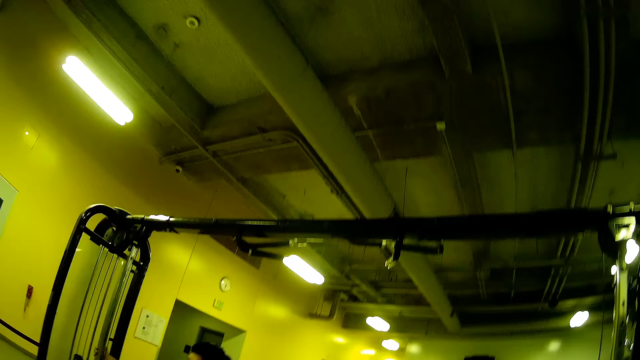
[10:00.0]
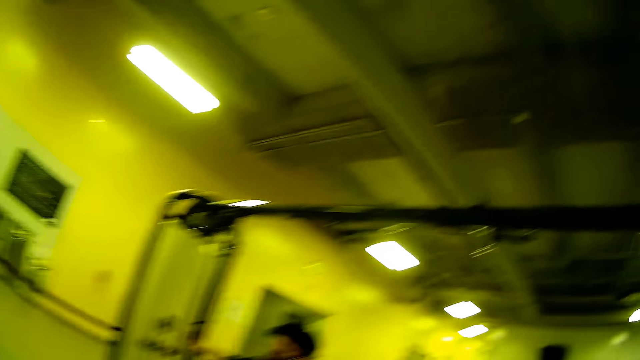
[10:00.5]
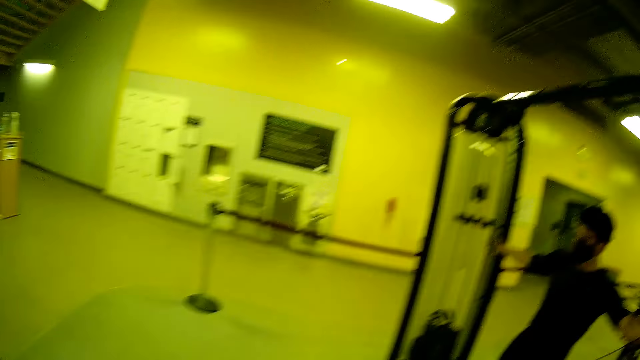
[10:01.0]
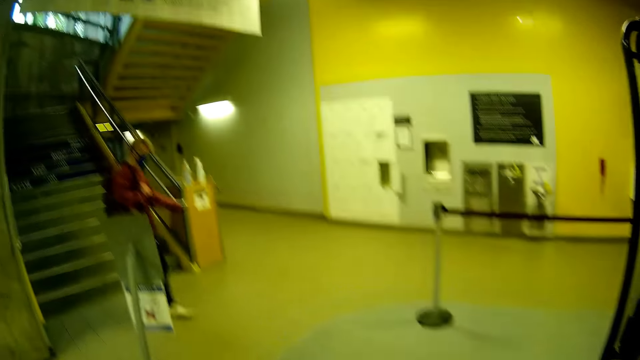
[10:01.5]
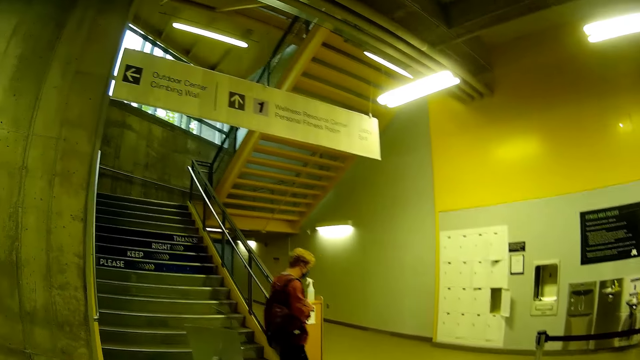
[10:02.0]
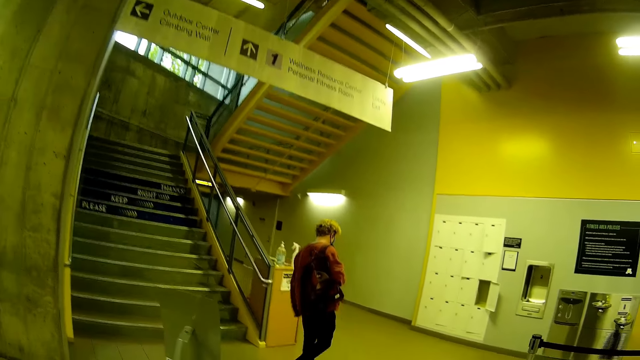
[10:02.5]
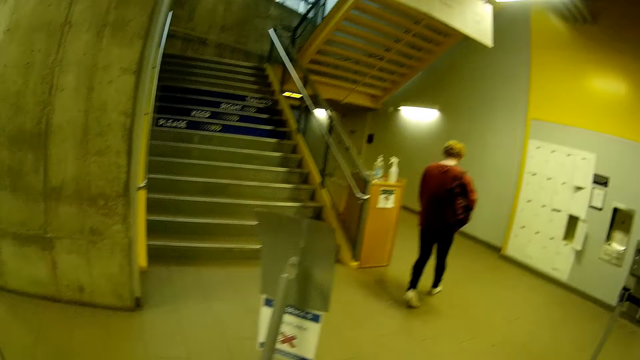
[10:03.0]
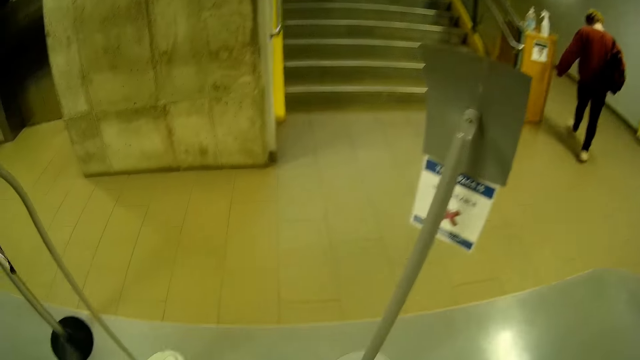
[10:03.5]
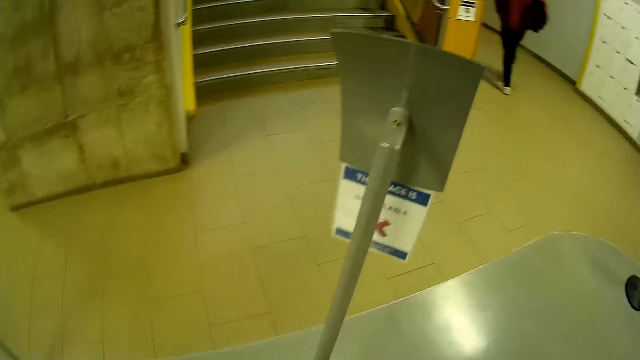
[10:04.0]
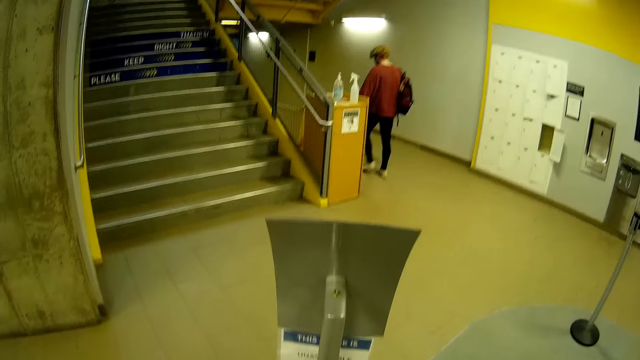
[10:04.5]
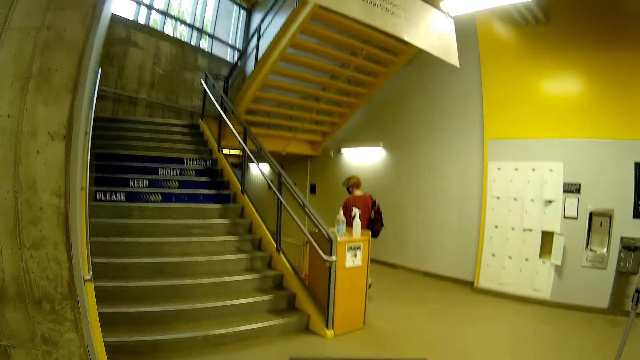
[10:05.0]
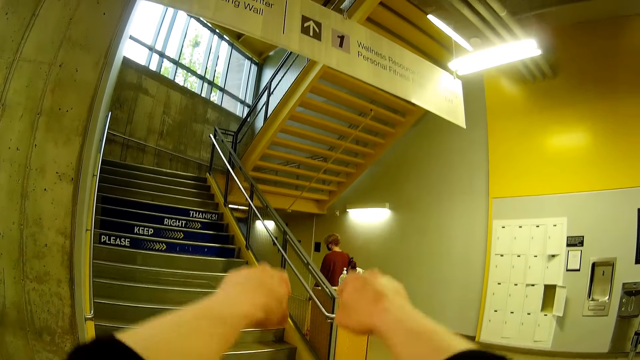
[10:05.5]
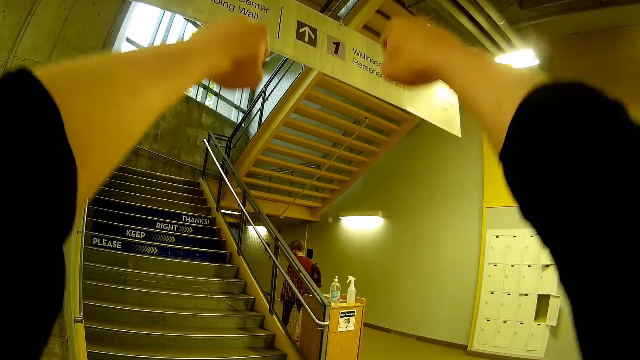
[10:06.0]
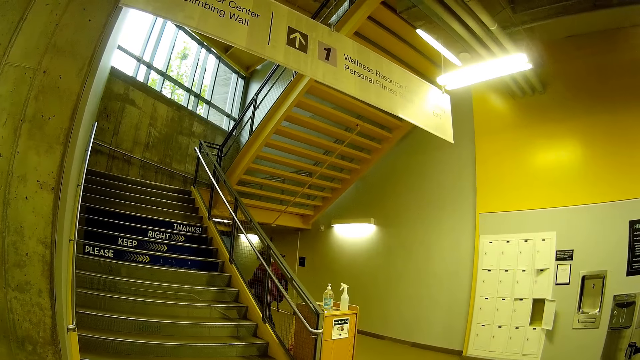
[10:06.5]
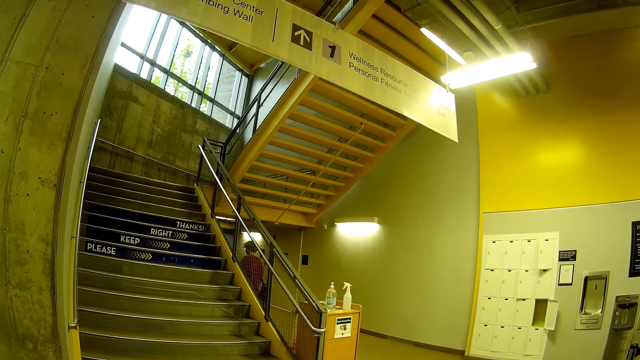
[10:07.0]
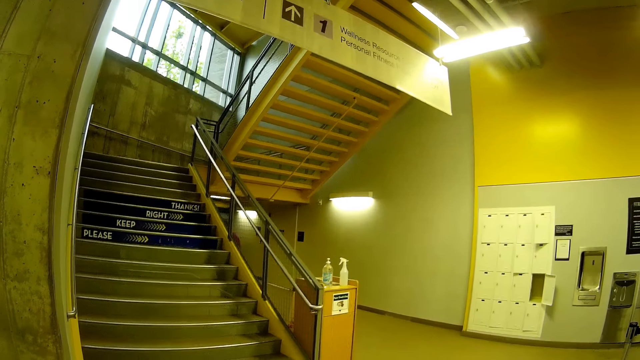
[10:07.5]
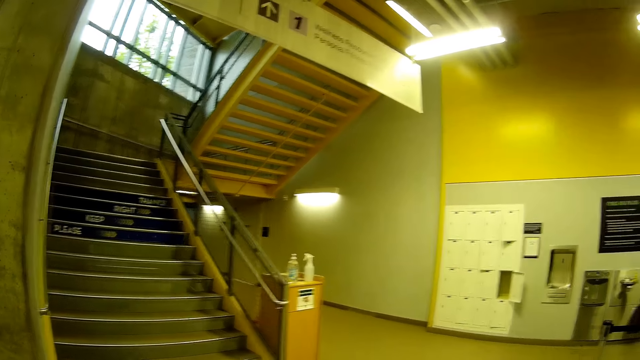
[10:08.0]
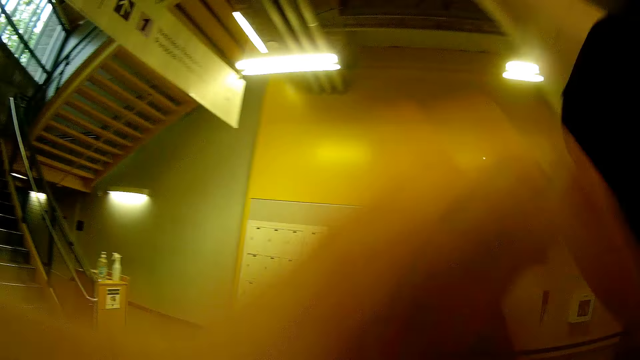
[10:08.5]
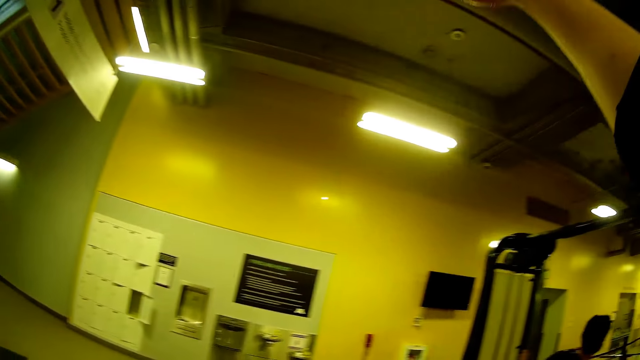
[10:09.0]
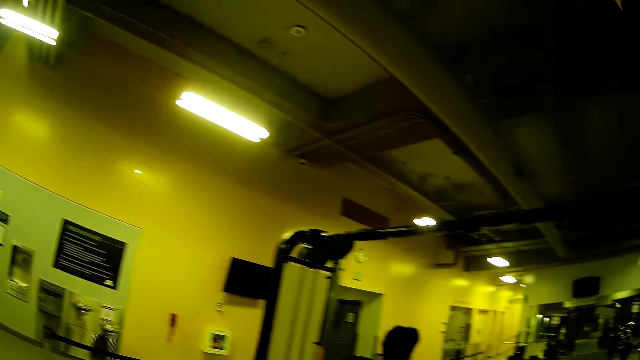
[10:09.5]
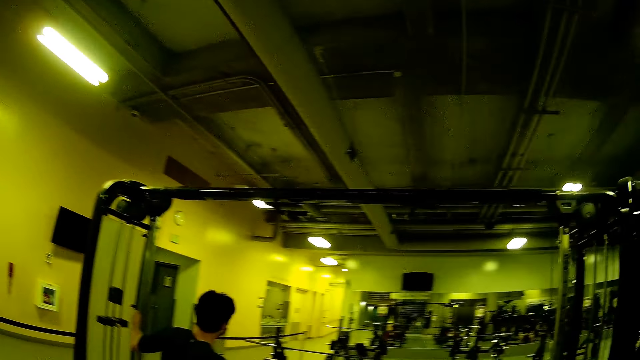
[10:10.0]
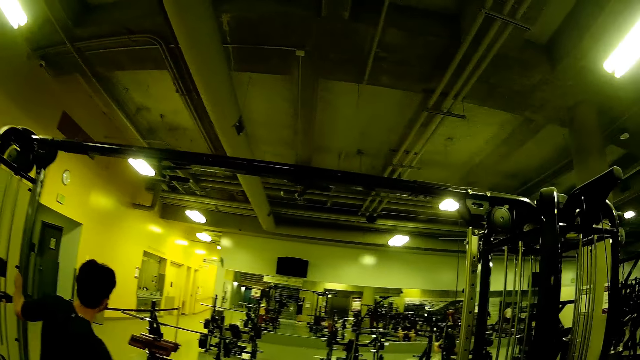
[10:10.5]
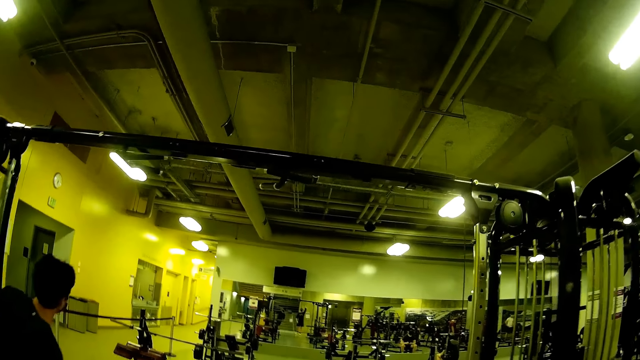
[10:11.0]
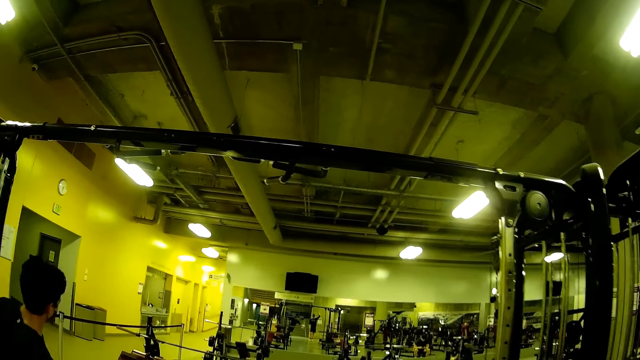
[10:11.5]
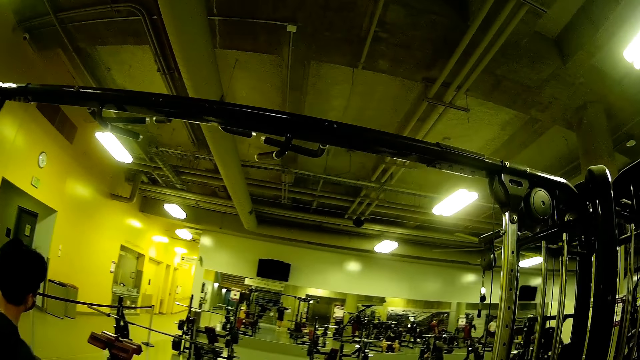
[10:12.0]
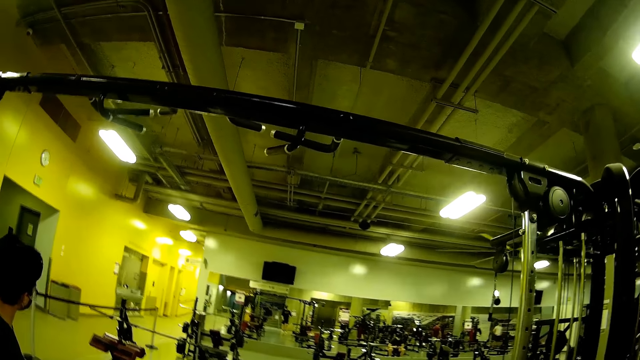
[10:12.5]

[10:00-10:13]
The man pulls the rope of the fit functional trainer with his left hand. The camera wearer raises the hands. They lower the left hand.

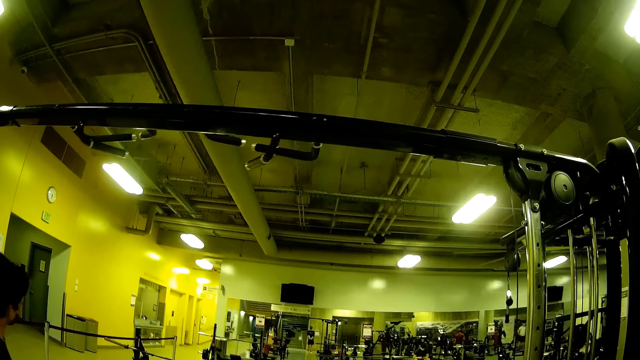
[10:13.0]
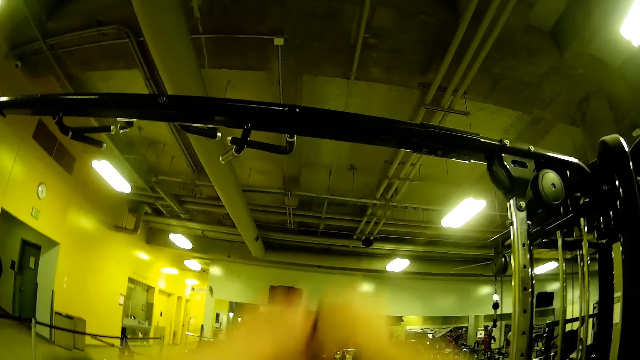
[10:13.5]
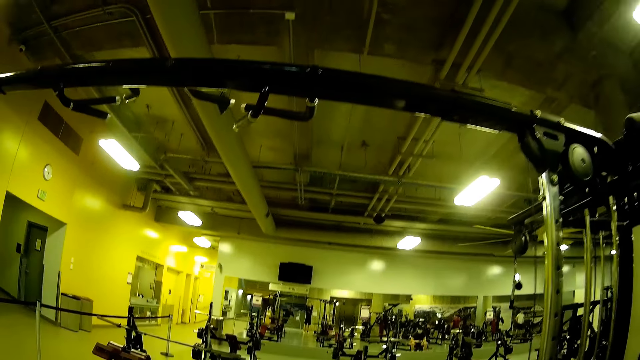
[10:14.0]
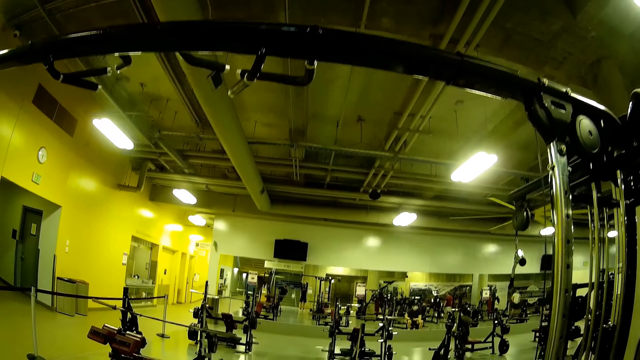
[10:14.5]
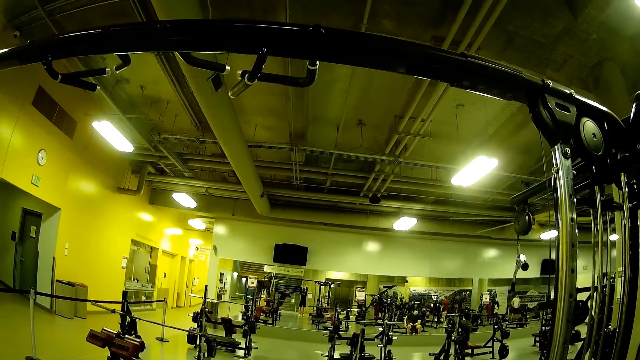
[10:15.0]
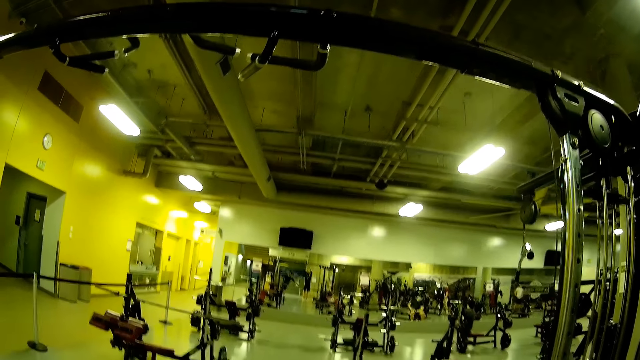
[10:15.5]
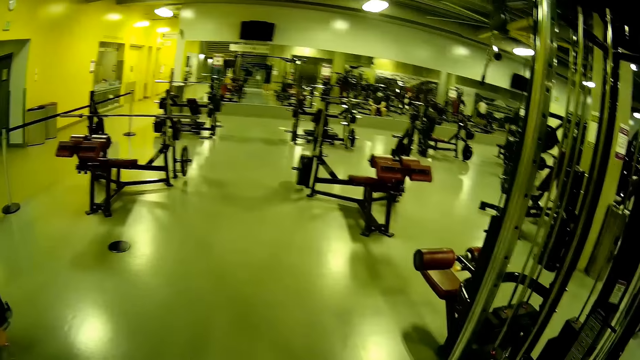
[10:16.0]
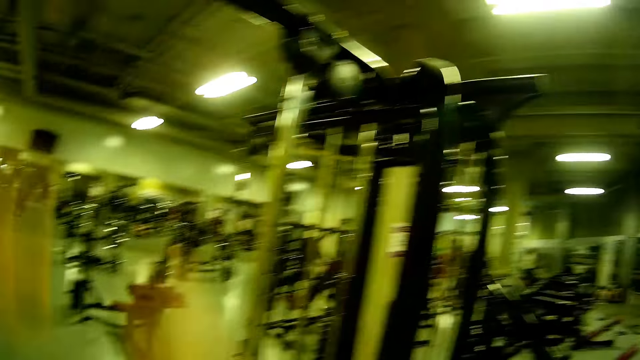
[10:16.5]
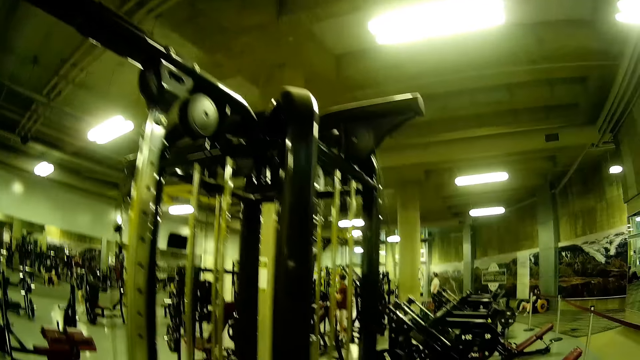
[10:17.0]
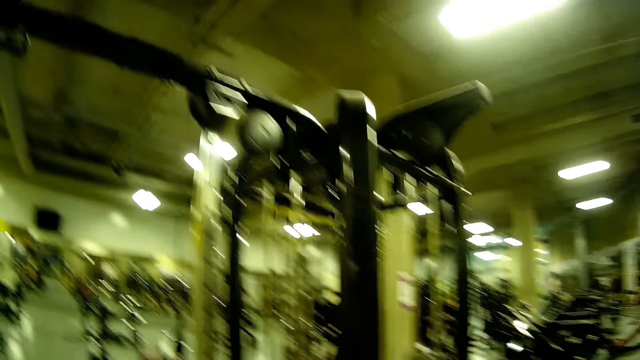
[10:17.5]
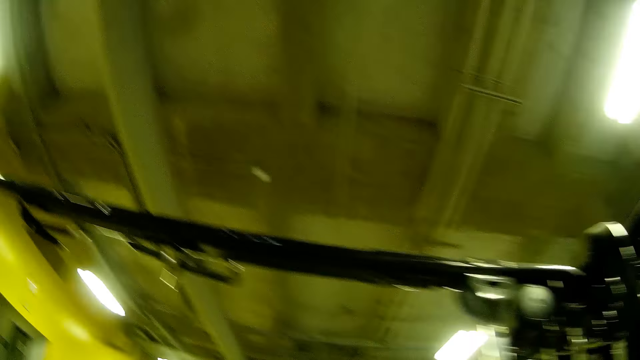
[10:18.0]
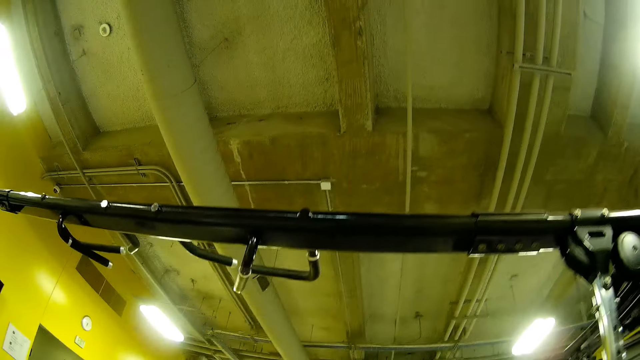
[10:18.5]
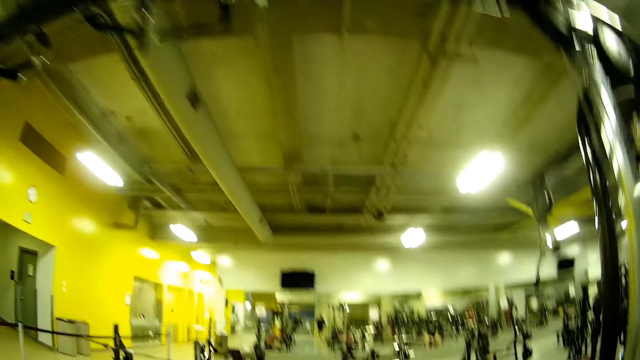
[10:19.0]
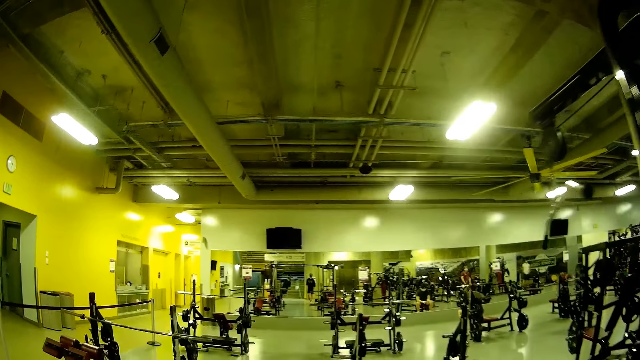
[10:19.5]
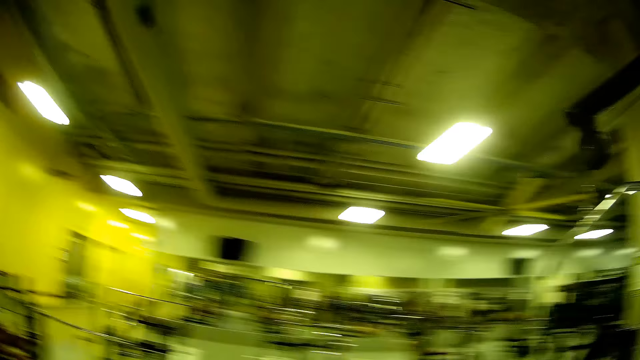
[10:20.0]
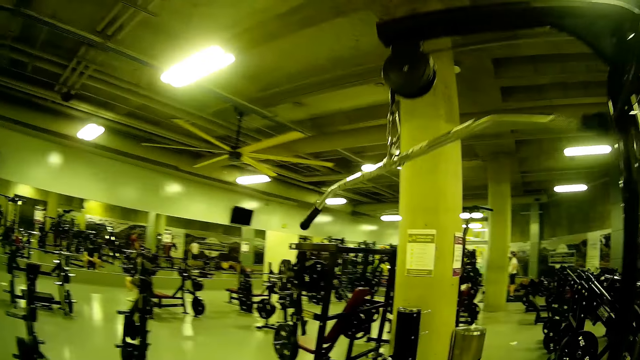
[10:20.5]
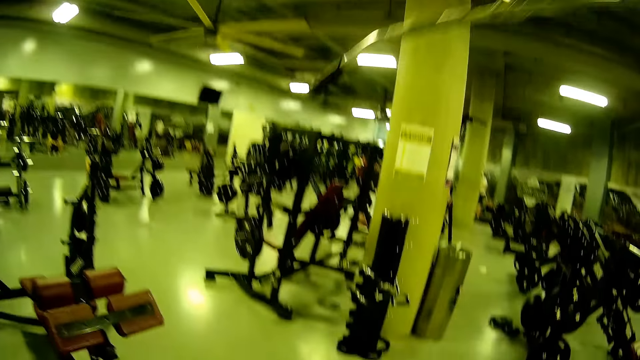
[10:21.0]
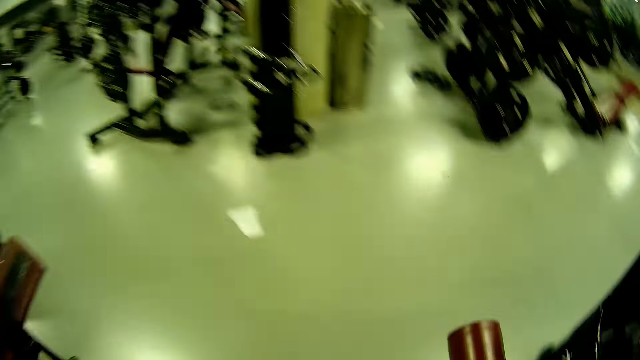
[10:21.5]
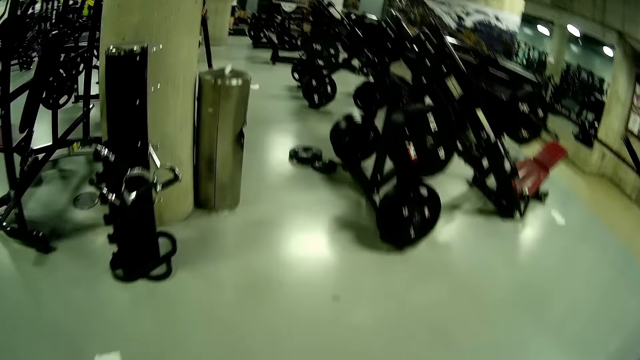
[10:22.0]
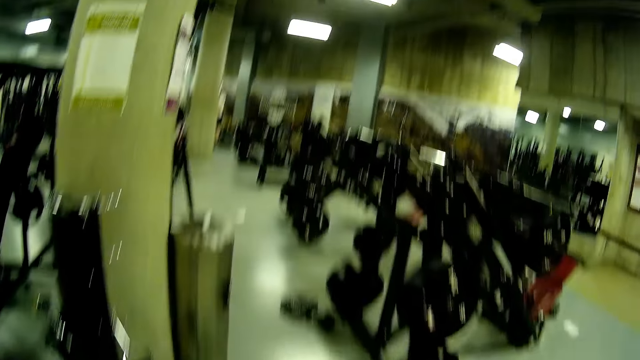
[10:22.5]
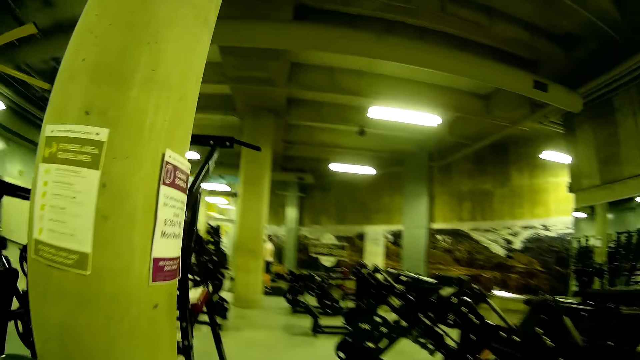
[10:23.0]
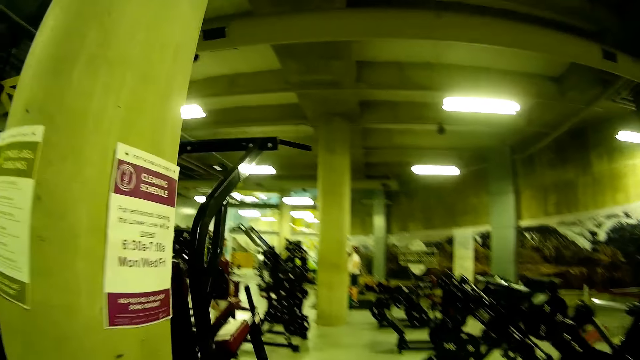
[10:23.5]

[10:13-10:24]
The camera wearer raises both hands. They walk.
